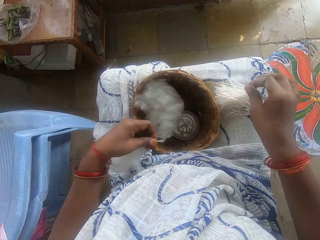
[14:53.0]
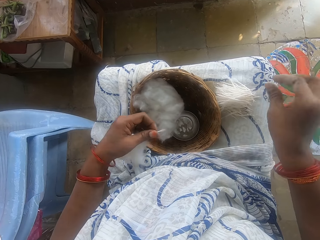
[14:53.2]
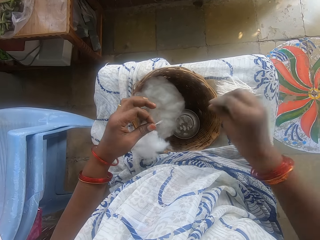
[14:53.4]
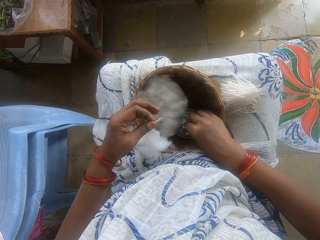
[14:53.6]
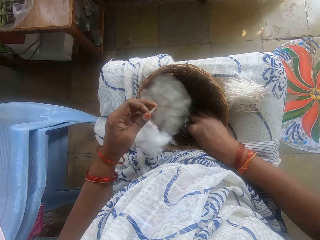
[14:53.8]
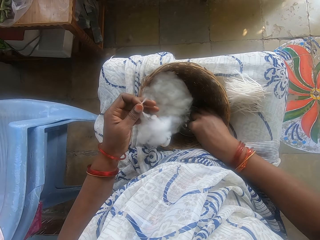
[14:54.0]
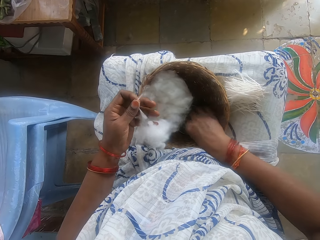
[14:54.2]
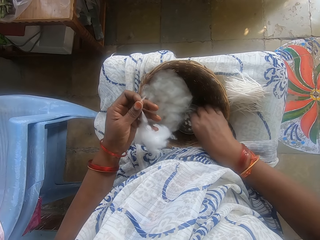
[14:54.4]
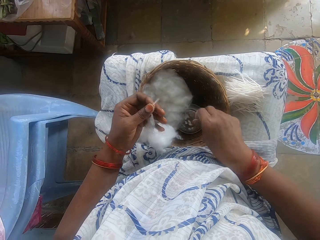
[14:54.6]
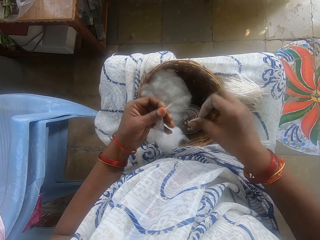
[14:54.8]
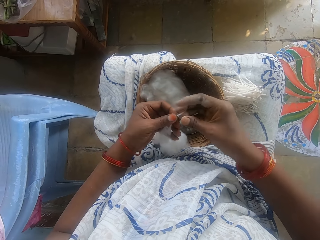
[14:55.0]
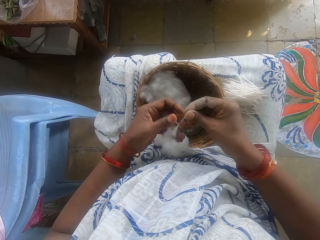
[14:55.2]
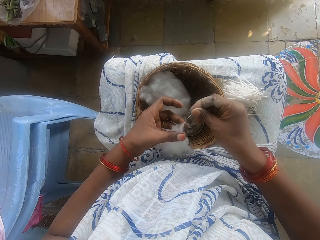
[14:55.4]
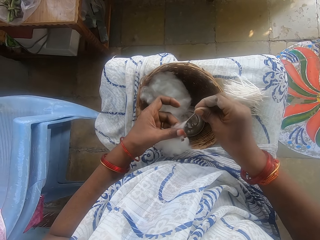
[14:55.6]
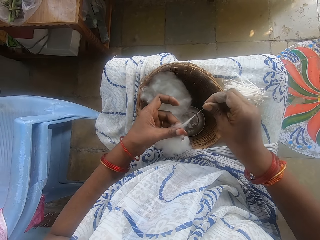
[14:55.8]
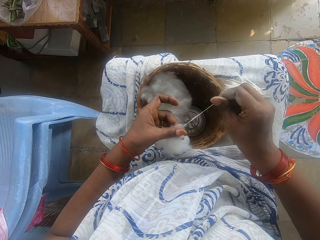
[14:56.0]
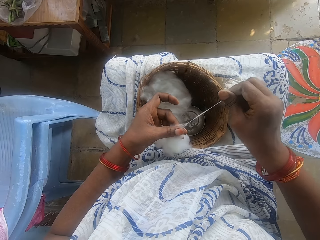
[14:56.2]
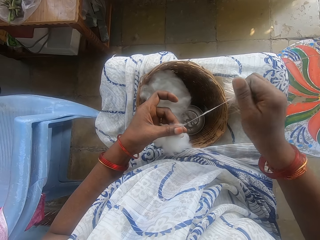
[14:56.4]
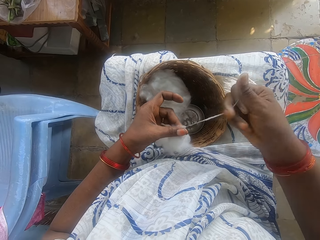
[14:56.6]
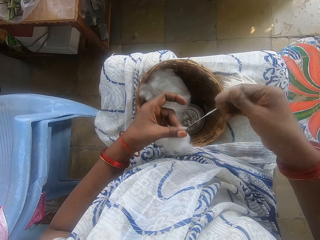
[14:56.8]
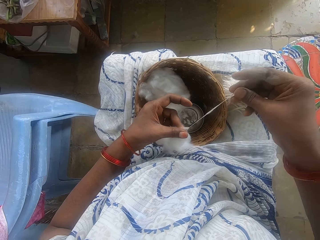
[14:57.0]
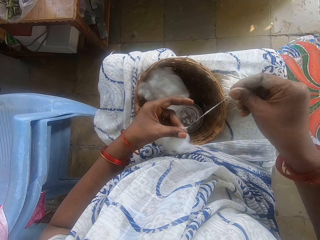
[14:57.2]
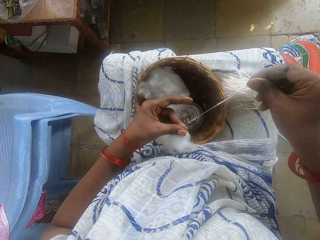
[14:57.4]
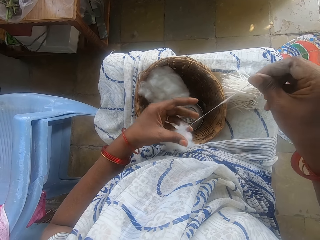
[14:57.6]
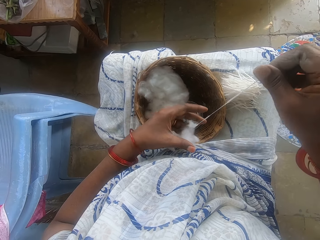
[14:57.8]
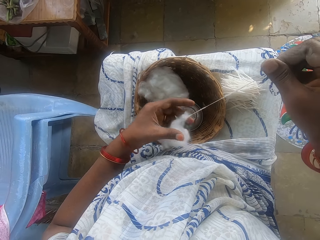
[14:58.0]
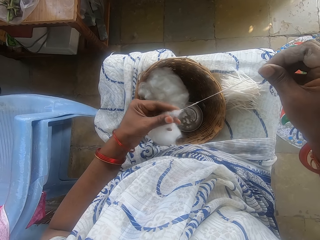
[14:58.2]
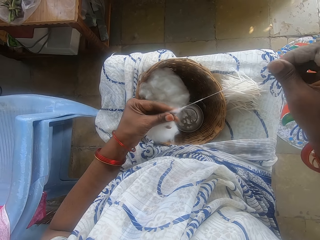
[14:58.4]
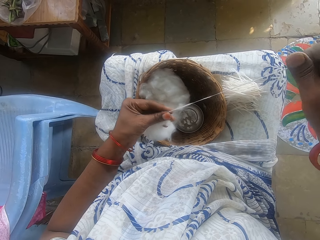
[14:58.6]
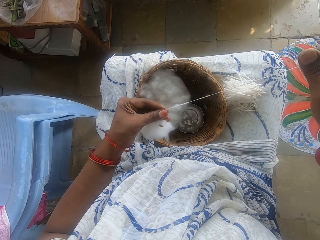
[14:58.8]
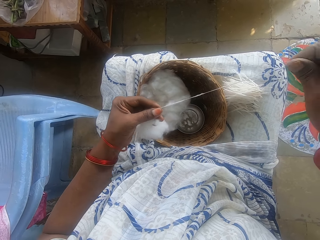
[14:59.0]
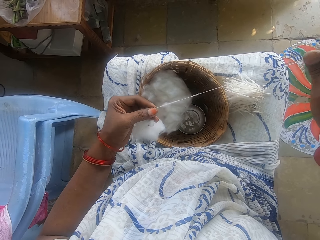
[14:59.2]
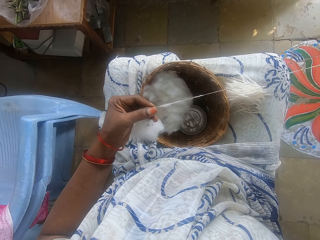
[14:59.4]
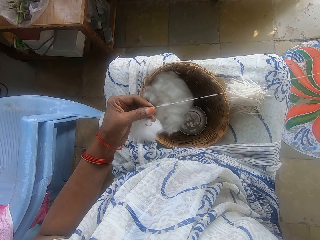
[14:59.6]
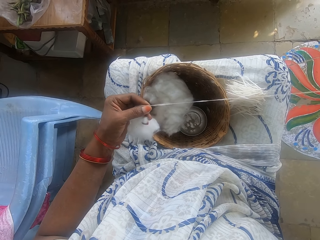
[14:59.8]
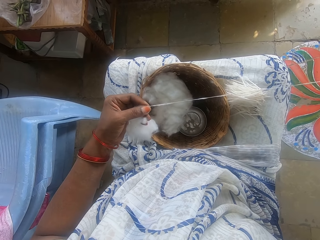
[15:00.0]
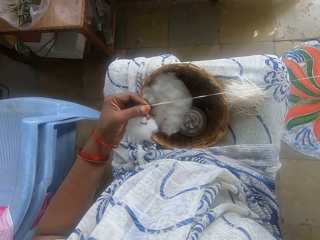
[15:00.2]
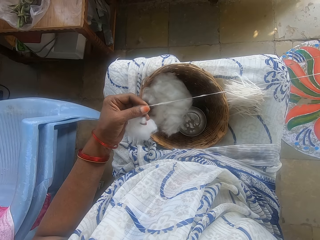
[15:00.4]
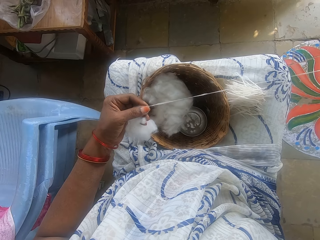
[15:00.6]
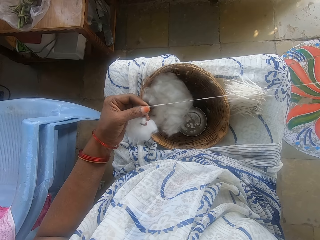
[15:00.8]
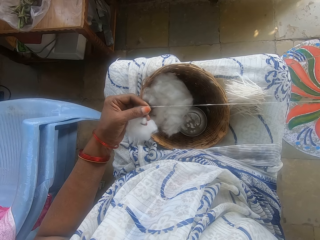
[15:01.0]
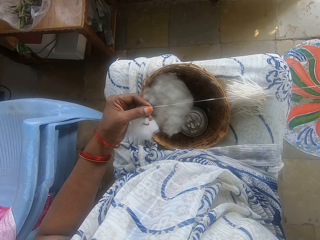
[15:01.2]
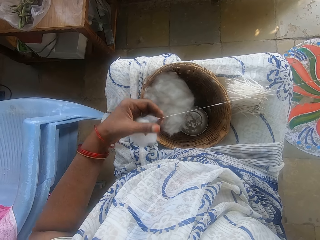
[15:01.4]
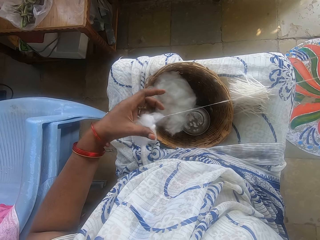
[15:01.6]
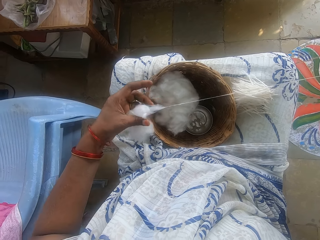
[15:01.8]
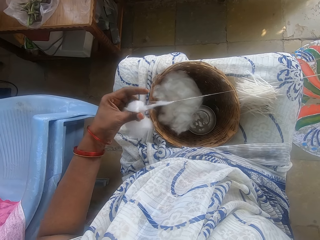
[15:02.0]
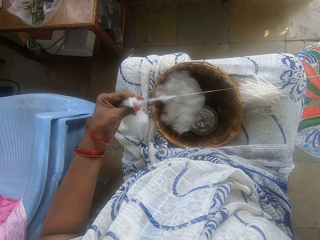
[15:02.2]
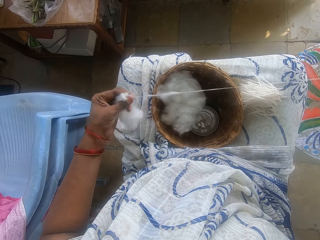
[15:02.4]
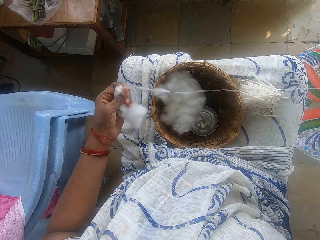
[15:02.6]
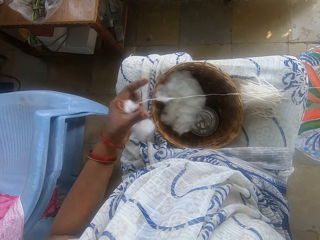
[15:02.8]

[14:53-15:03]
The camera wearer cuts the cotton strip with her right hand. She places the cut strip on her leg. She picks powder from the container. She touches some powder with her right hand. She rubs her fingers. She switches the cotton string to the other hand. She holds the cotton. She pulls out the ball of cotton wool with both hands.

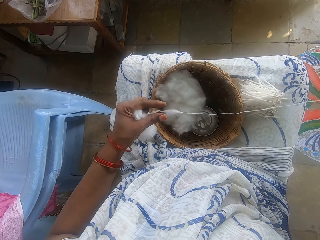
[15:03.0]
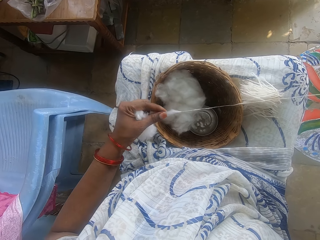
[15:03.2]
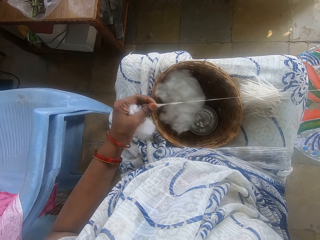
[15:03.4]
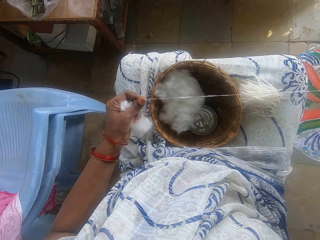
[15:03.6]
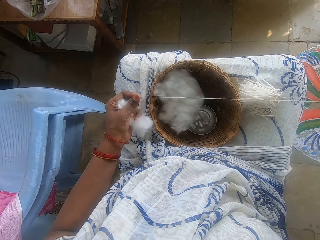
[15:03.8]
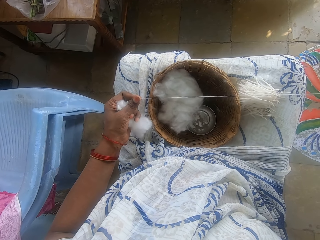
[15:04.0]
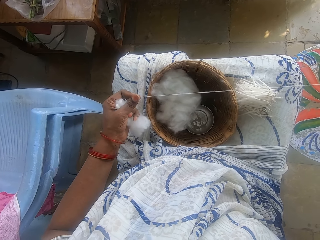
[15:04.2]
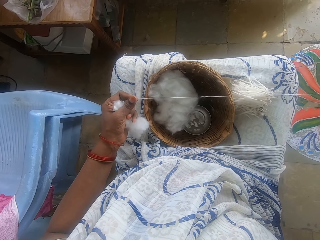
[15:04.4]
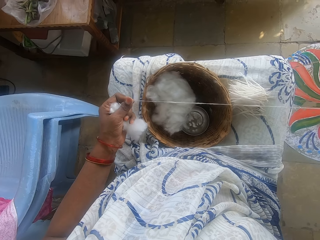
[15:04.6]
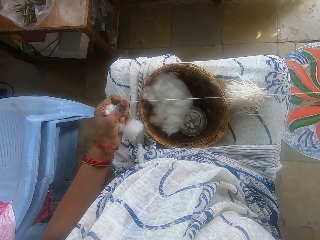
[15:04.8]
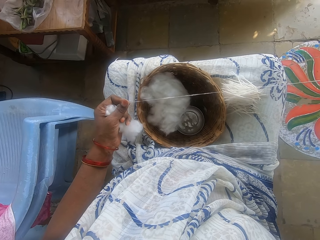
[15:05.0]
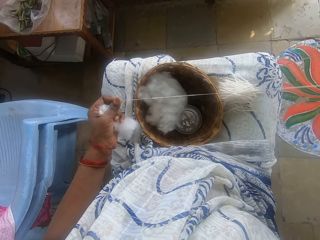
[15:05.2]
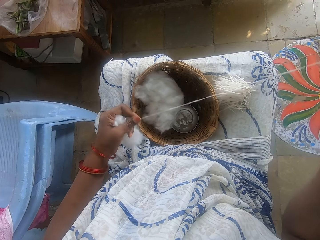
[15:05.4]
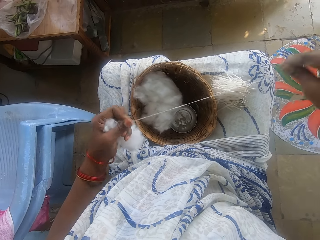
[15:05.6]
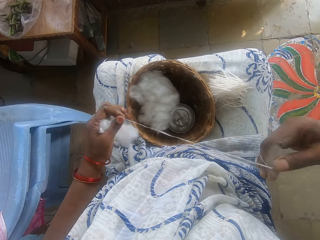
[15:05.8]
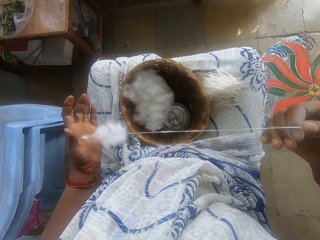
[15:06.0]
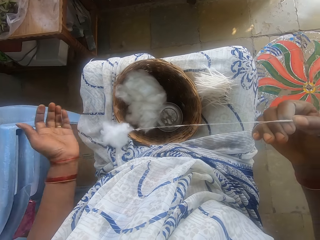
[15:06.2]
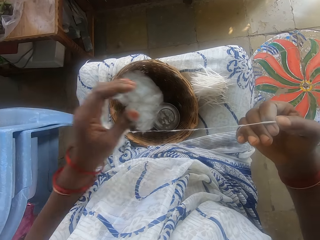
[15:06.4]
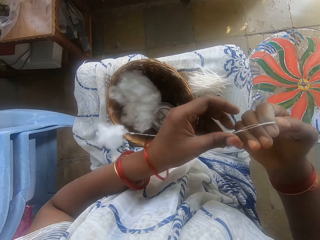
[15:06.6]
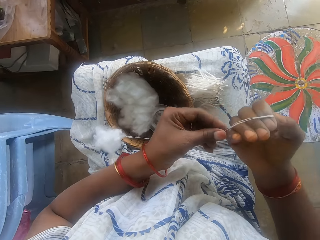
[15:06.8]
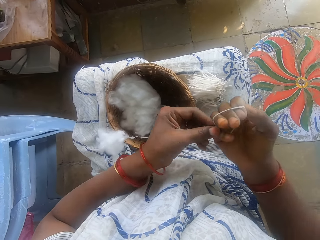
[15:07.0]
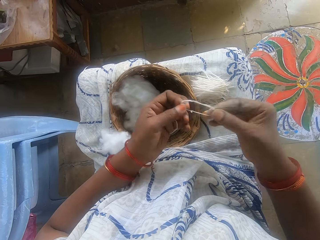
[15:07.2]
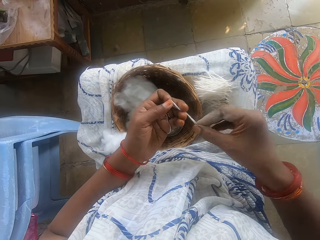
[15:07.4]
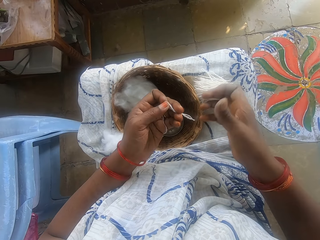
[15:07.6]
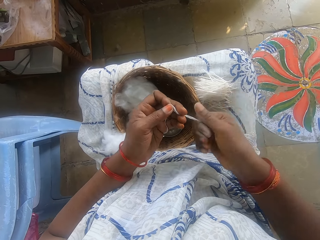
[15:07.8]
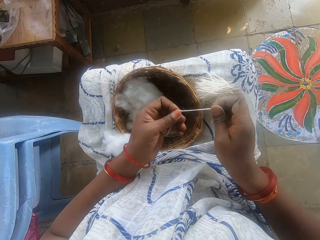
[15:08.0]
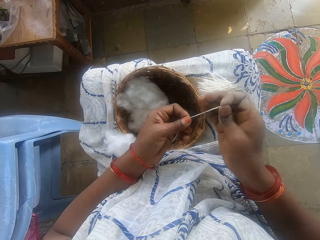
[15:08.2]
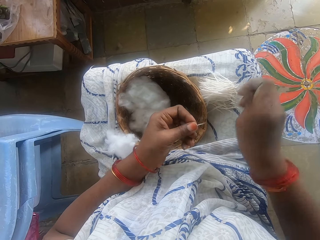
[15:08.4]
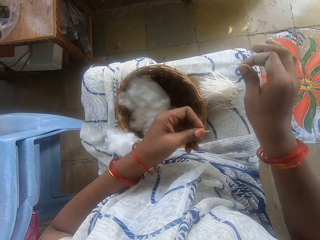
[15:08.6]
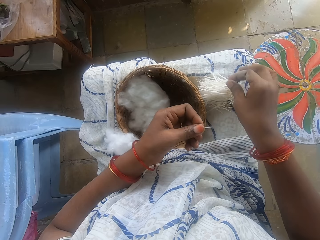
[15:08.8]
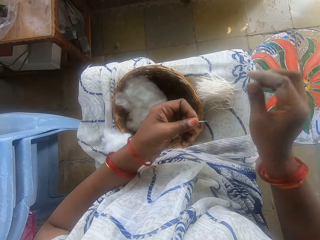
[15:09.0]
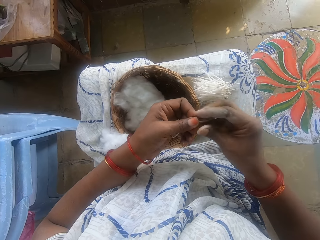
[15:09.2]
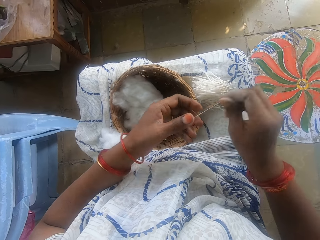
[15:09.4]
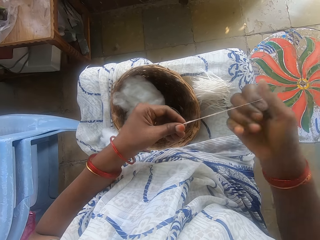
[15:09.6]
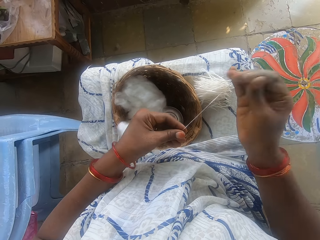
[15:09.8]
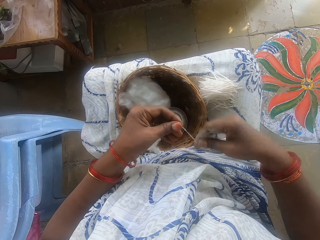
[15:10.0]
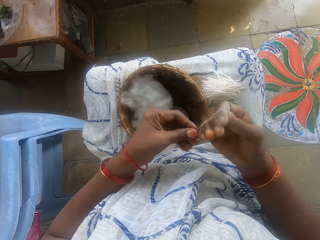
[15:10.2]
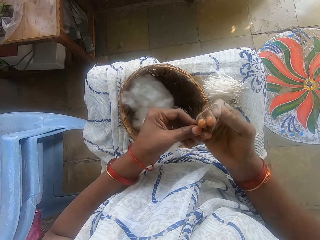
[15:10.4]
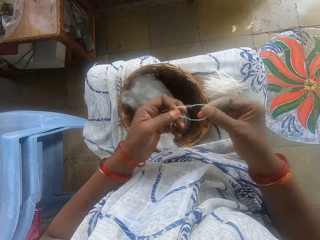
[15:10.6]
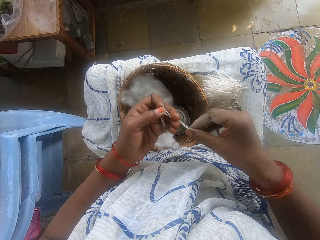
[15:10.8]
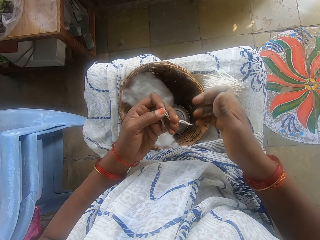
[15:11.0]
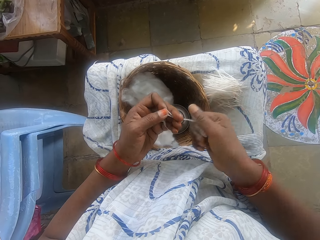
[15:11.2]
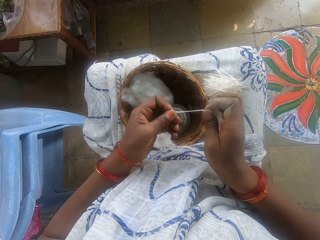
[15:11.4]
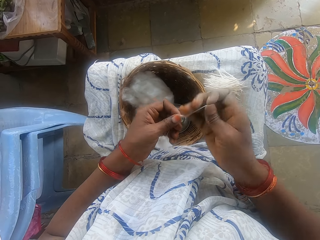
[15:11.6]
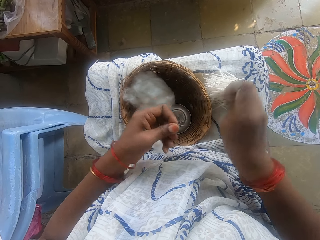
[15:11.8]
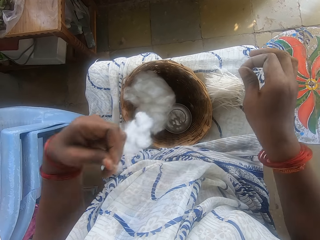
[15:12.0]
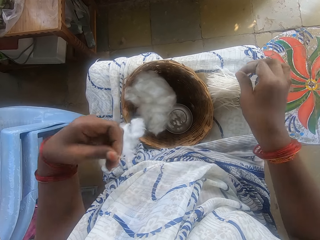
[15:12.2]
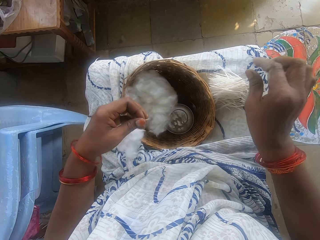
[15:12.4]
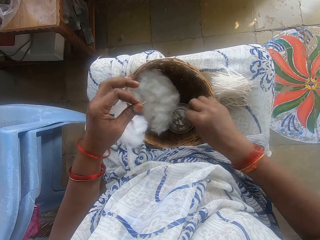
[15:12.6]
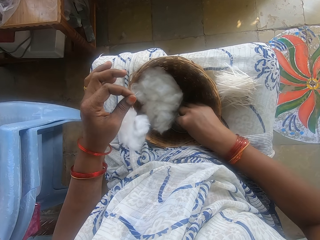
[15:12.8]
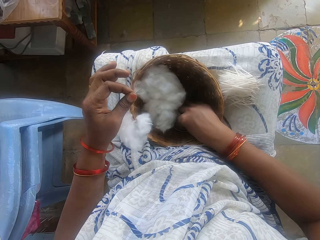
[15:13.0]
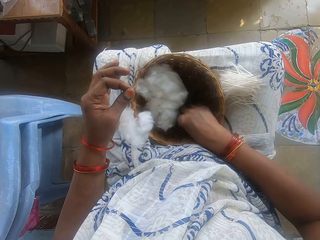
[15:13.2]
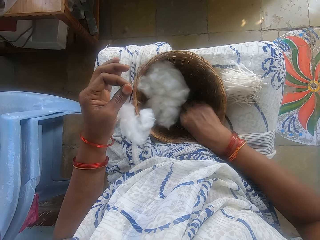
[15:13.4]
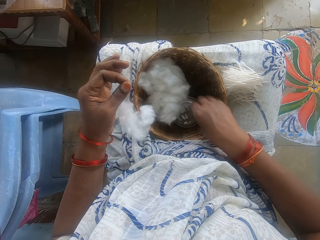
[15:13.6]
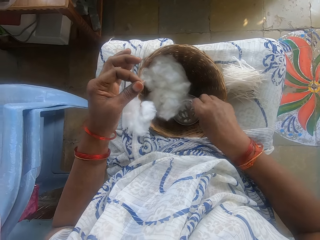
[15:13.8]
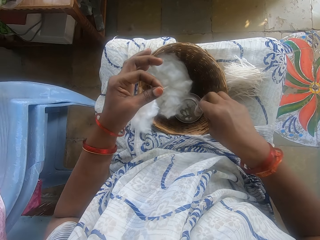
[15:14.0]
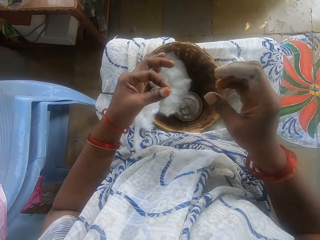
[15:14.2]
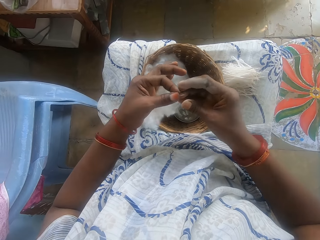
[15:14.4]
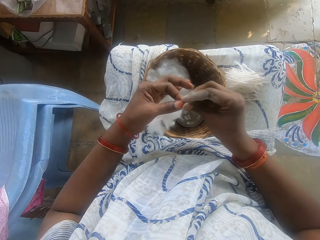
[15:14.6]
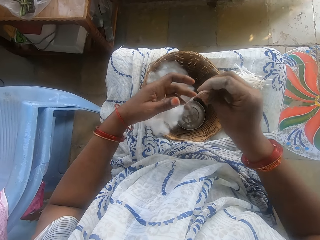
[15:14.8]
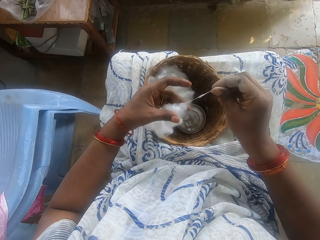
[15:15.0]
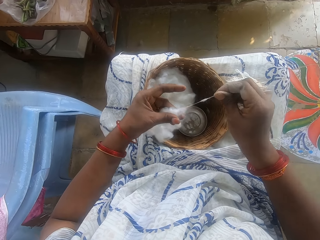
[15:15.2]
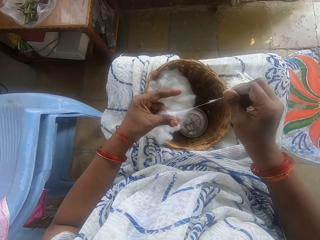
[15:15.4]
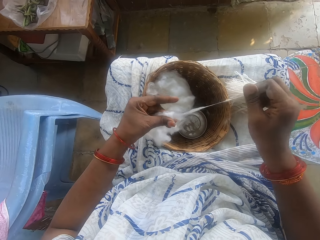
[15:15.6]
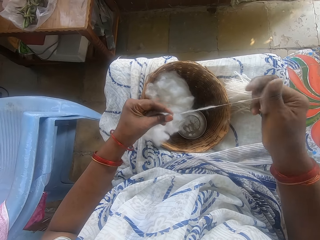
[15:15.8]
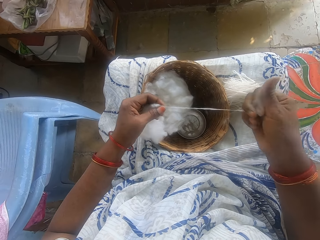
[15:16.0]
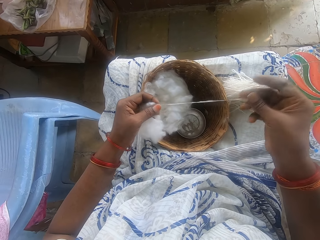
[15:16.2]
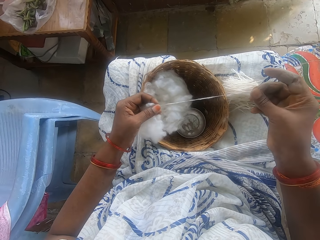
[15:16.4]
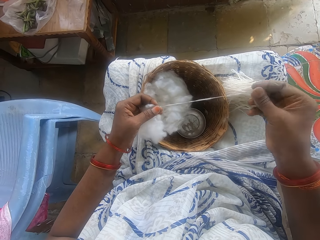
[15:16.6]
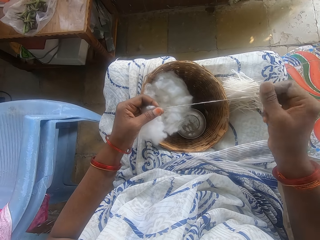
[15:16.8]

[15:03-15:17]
The camera wearer rolls the cotton strip round her right hand with her left hand. She pulls her hand off the cotton. She pulls the cotton string off her hand. She rolls the cotton string. She cuts the cotton strip with her right hand. She places the cut strip on her leg. She pulls the cotton string. She rolls the cotton strip round her right hand with her left hand. She pulls the cotton string off her hand. She holds the cotton string with both hands. She rolls the cotton string. She cuts the cotton strip with her right hand. She places the cut strip on her leg. She picks powder from the container. She touches some powder with her right hand. She rubs her fingers. She switches the cotton string to the other hand. She pulls out the ball of cotton wool with both hands.
